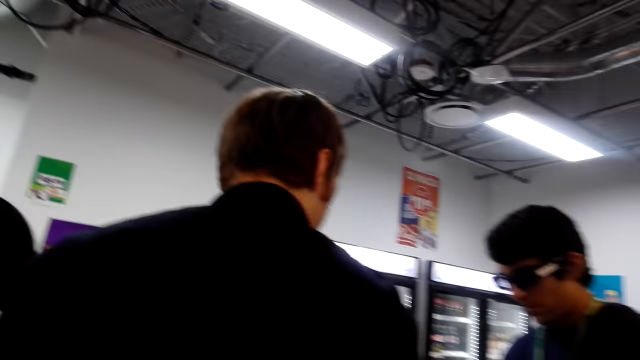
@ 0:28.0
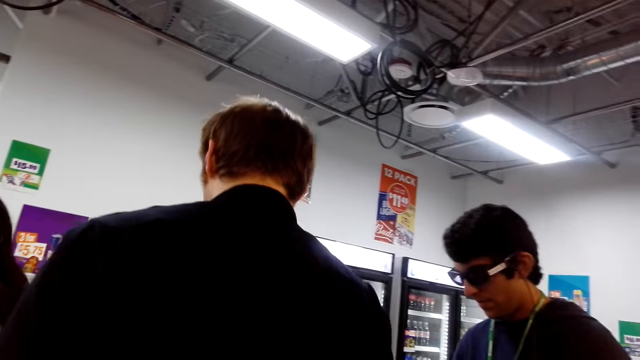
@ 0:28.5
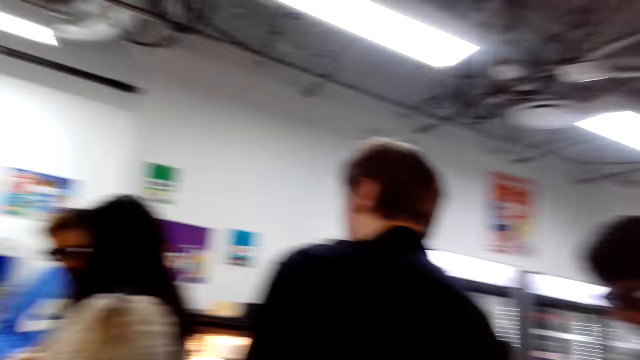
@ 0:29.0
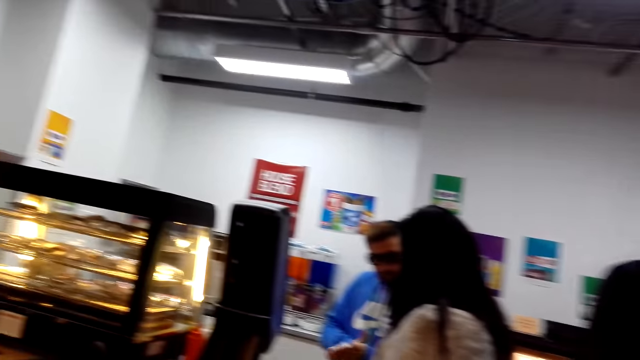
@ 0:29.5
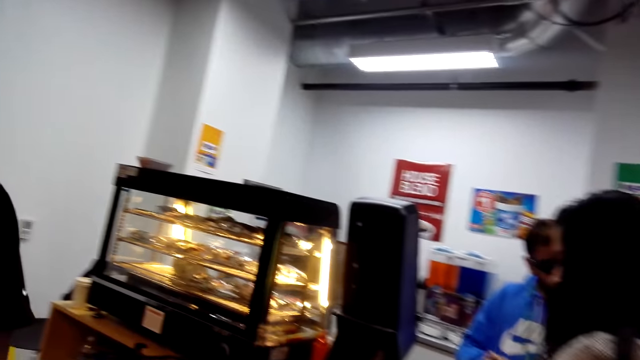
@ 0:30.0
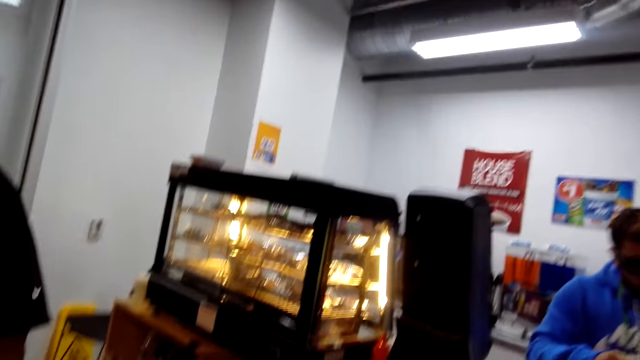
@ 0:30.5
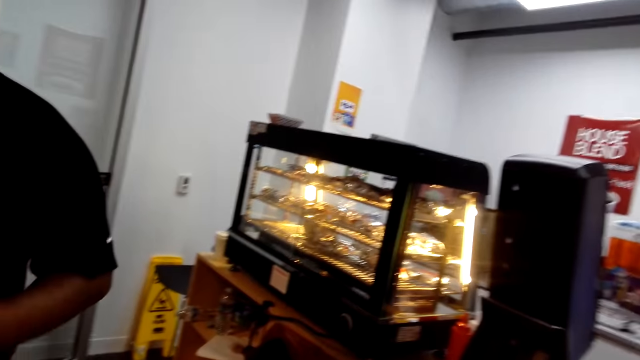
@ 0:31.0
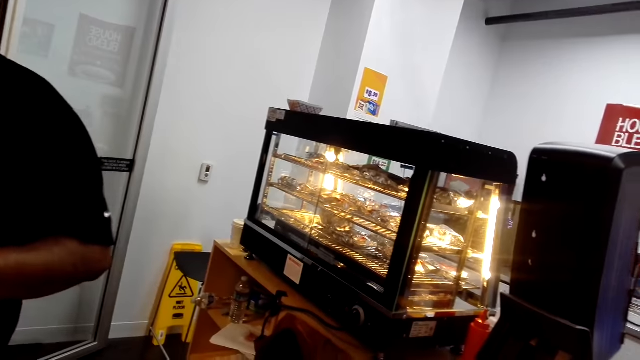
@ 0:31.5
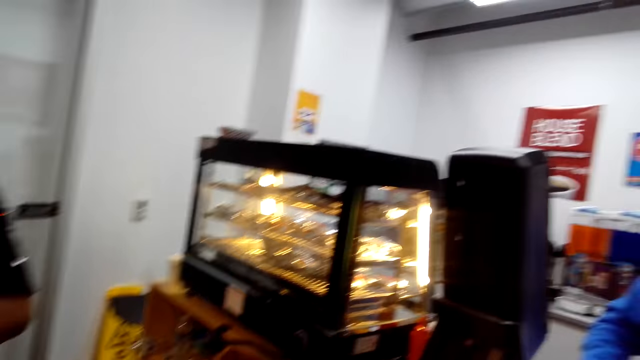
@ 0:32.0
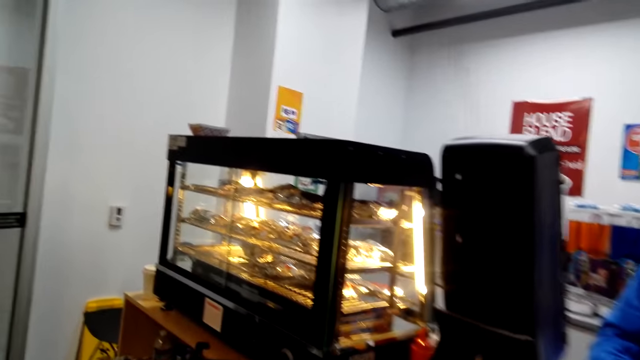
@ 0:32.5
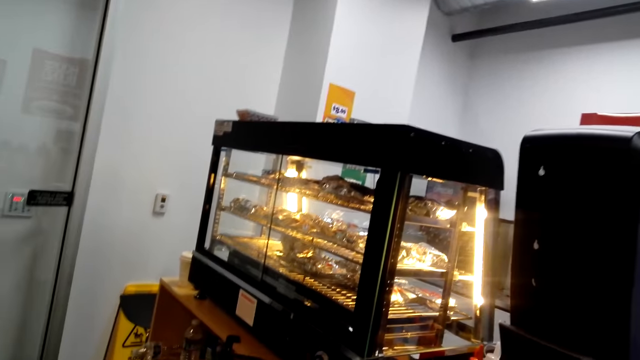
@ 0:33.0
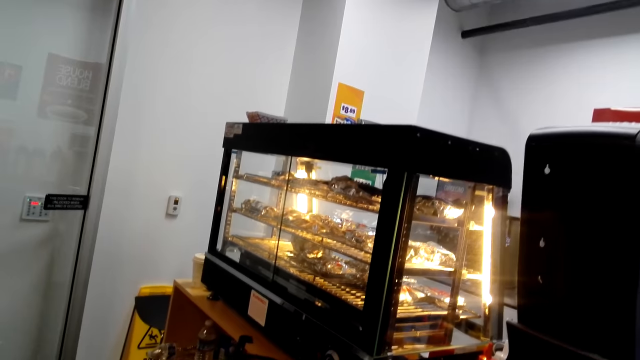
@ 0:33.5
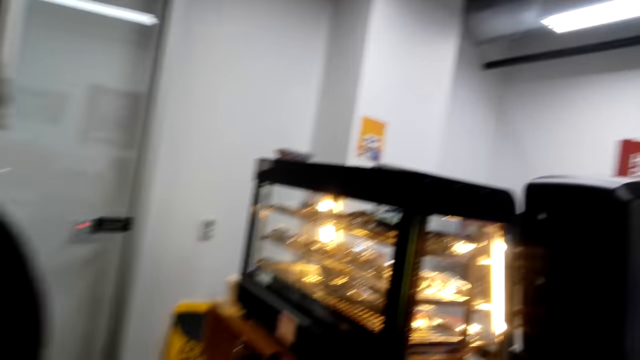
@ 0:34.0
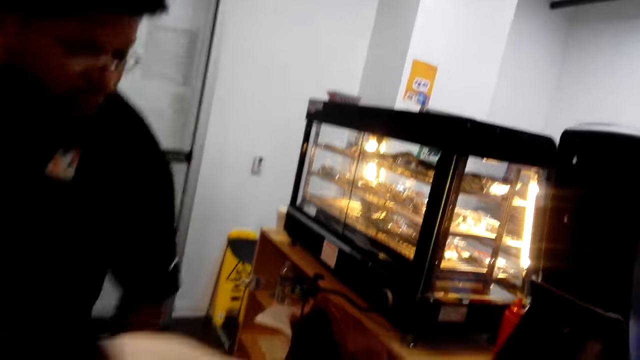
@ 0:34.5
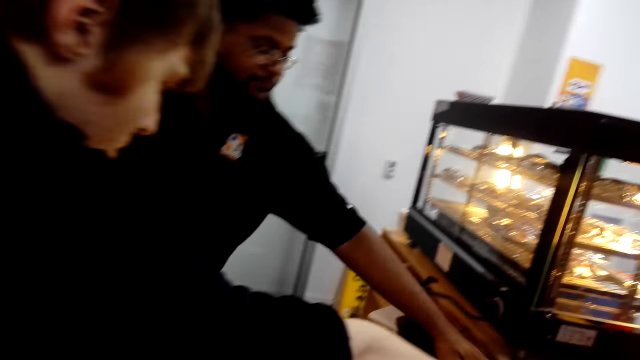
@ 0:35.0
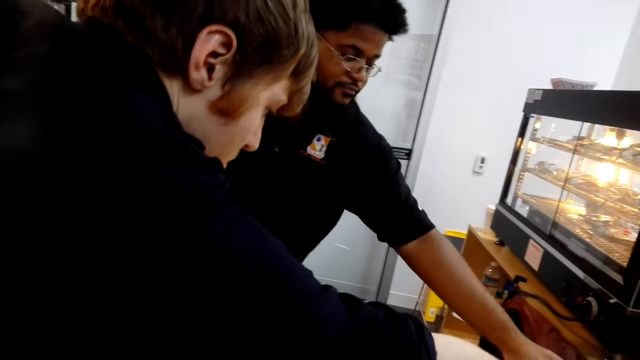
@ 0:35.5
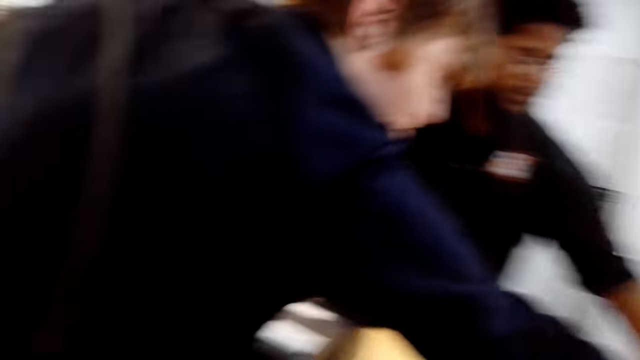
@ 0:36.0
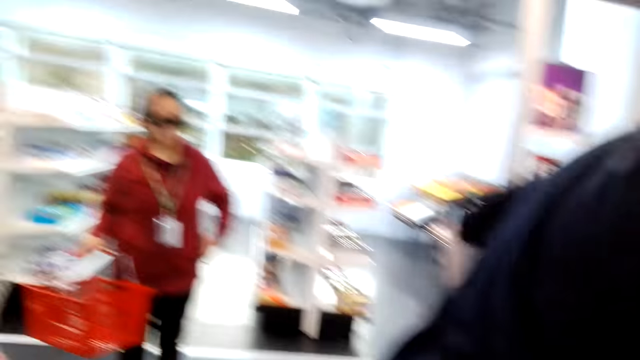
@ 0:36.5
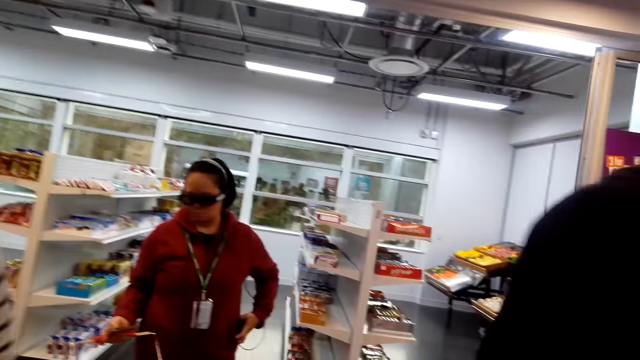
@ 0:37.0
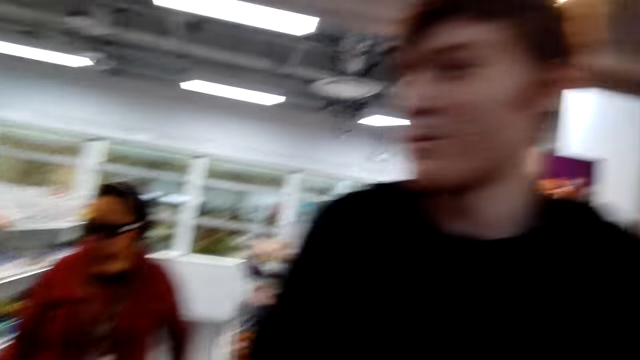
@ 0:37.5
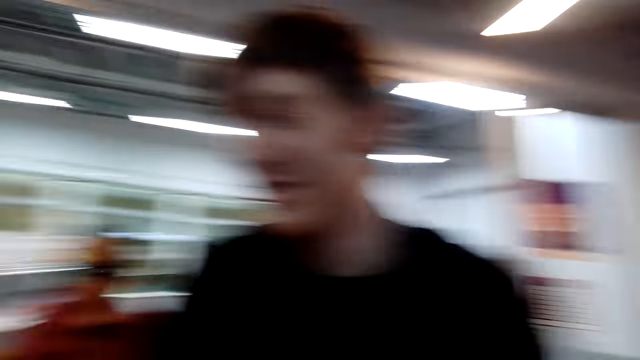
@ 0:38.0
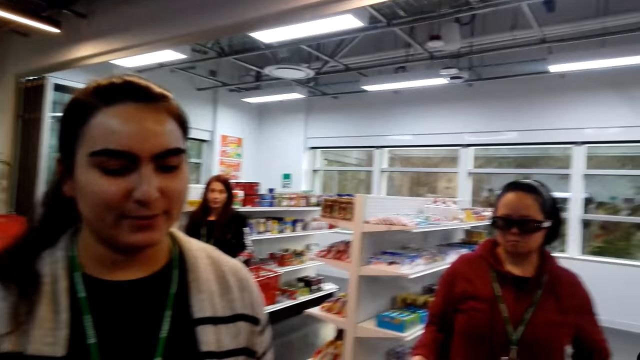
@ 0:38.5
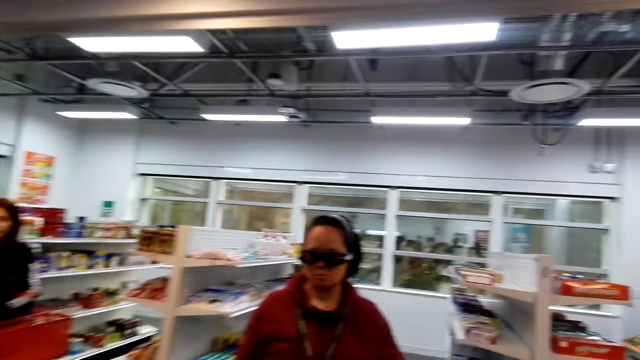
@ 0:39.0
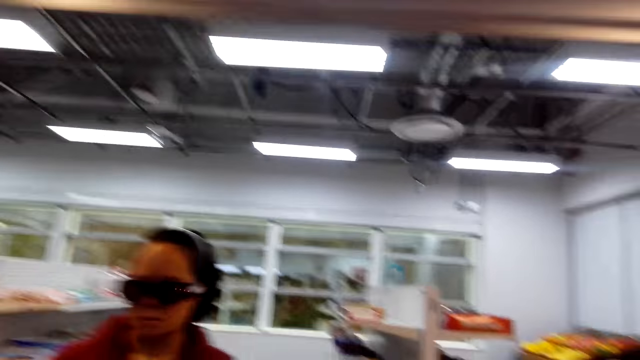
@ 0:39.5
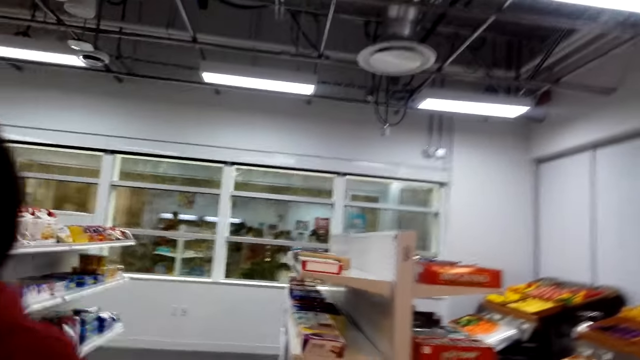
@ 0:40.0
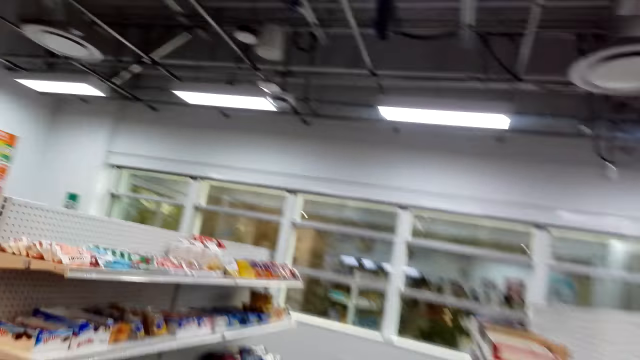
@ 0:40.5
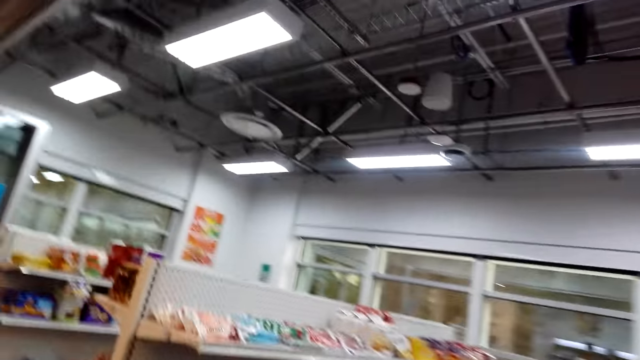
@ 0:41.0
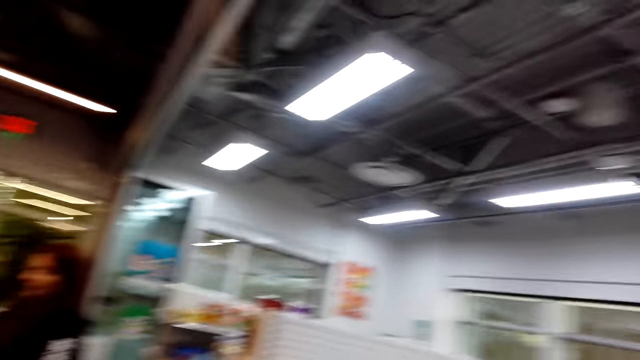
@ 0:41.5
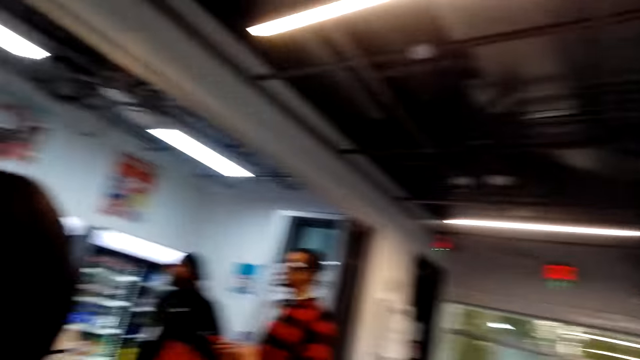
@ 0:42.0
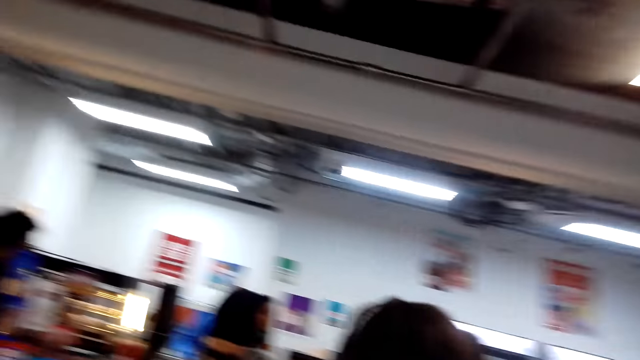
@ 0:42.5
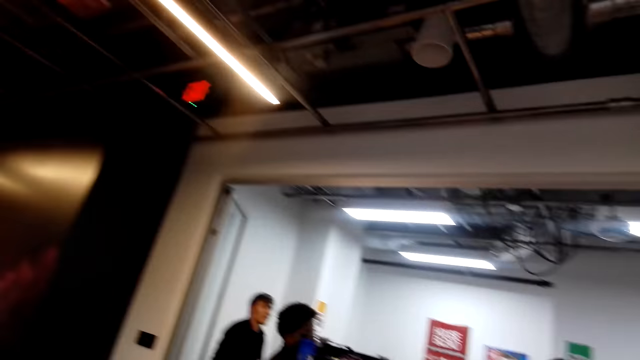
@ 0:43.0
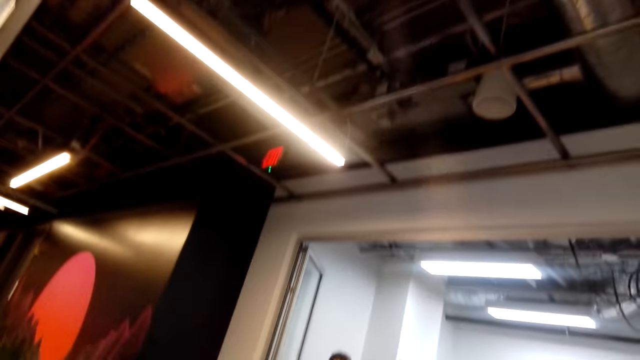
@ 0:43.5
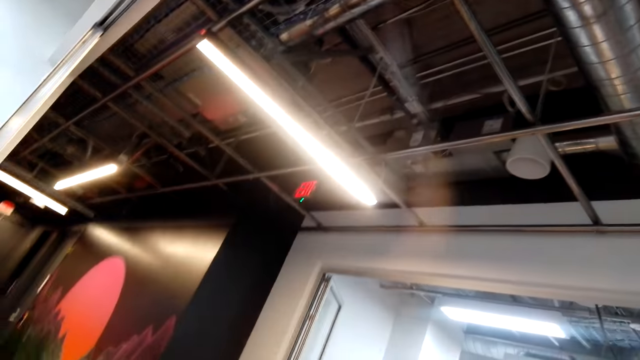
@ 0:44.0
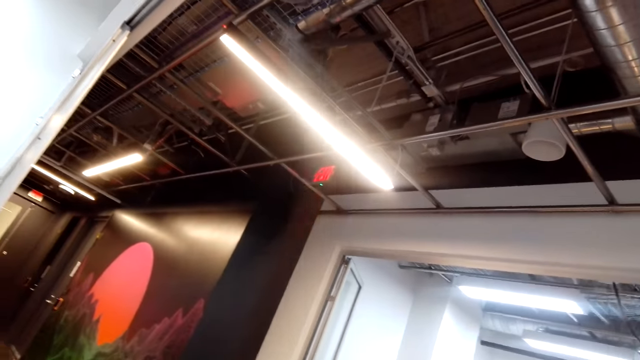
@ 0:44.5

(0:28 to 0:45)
The camera wearer looks around the store. They walk around the store.

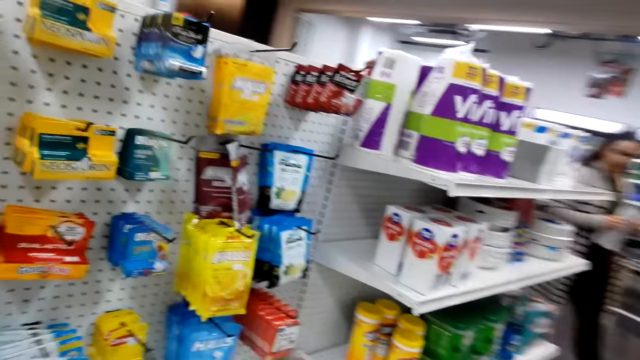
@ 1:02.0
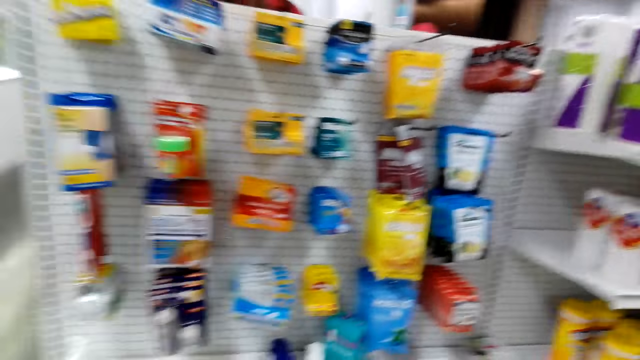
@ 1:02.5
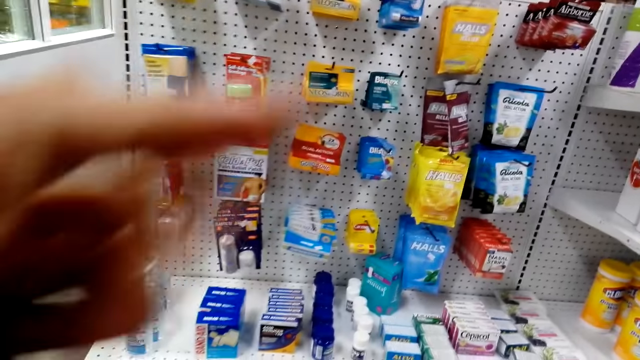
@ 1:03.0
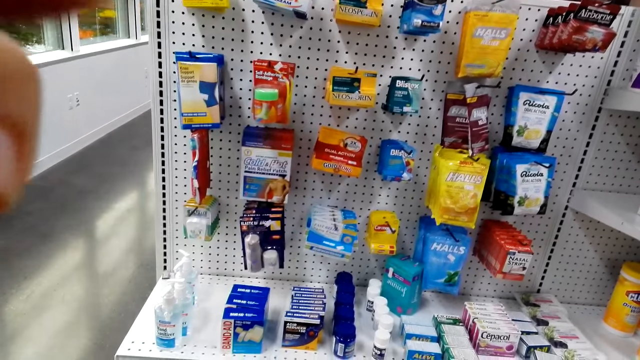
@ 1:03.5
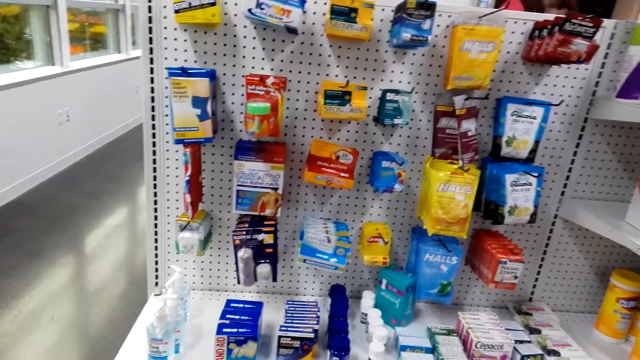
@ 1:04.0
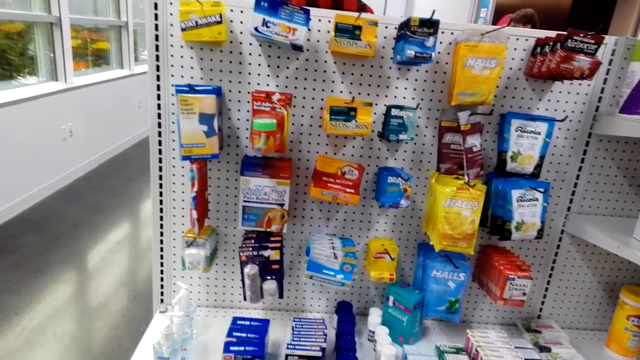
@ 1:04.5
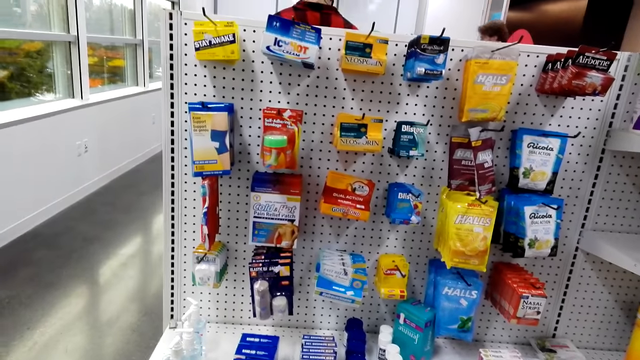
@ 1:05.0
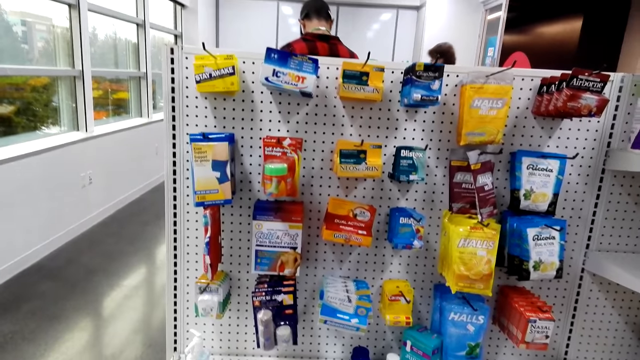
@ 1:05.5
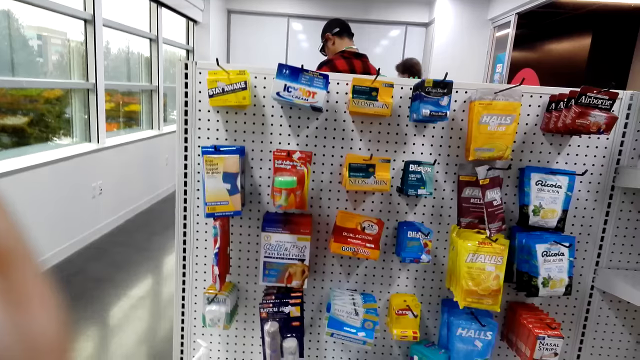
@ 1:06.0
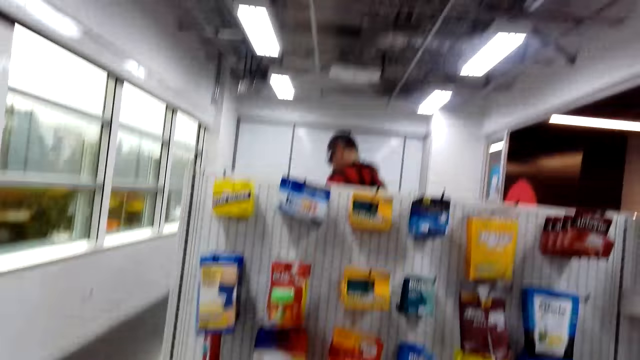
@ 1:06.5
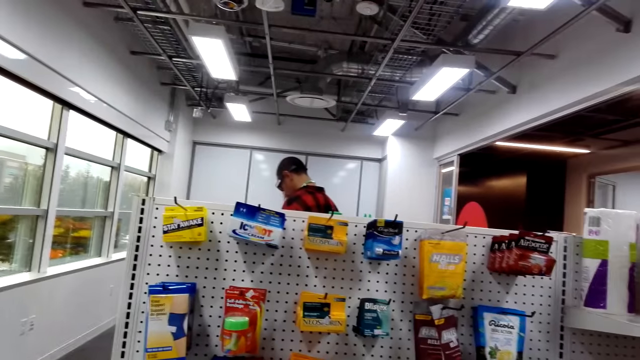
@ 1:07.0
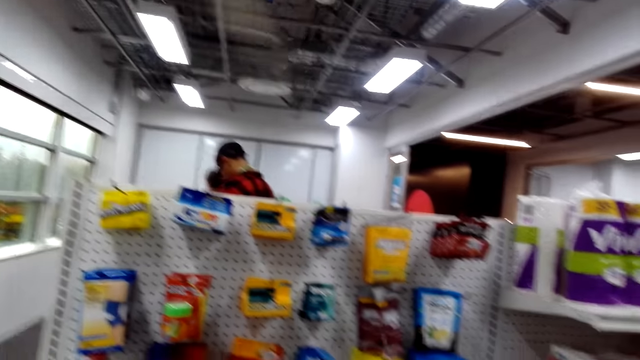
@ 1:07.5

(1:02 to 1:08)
The camera wearer stretches the hand. They hold the camera. They look at the products.
